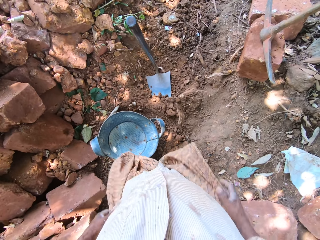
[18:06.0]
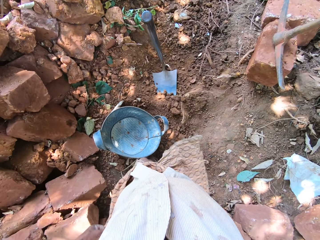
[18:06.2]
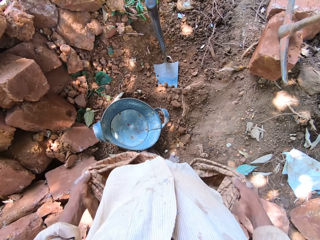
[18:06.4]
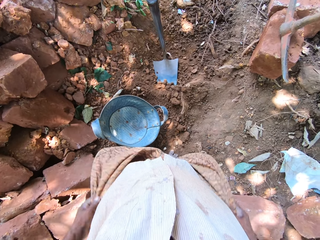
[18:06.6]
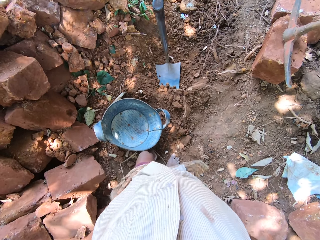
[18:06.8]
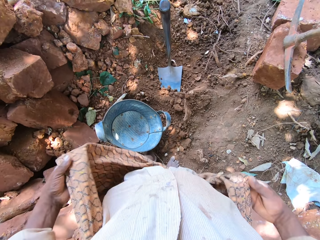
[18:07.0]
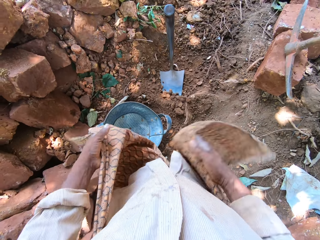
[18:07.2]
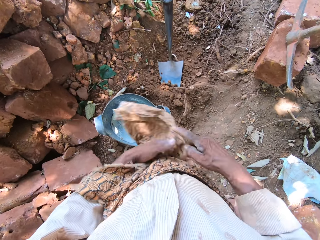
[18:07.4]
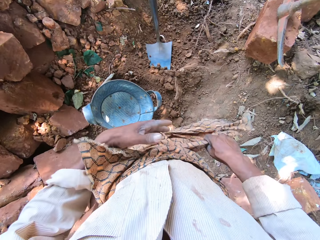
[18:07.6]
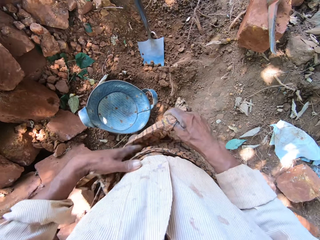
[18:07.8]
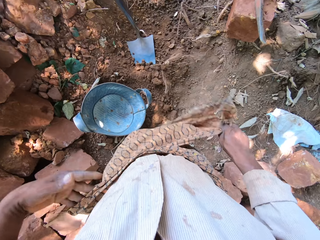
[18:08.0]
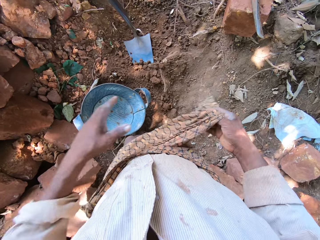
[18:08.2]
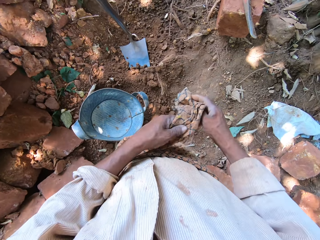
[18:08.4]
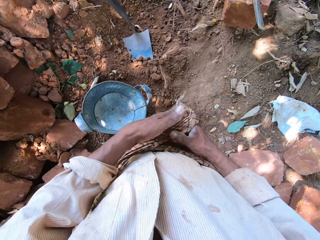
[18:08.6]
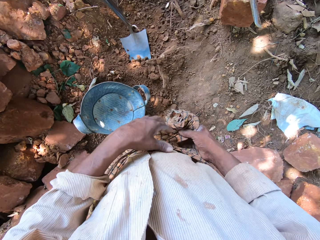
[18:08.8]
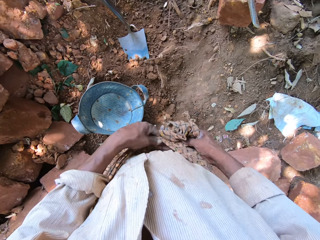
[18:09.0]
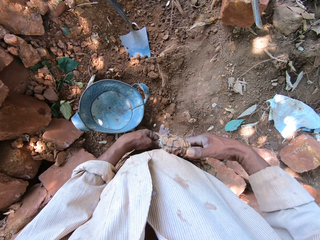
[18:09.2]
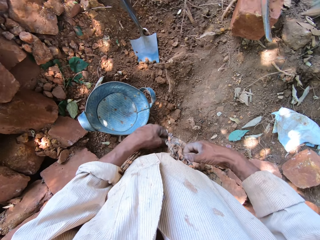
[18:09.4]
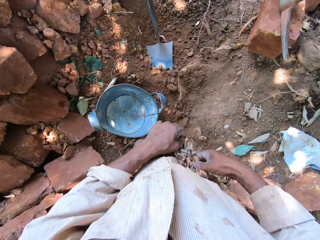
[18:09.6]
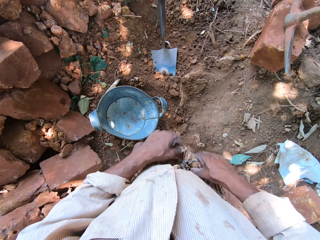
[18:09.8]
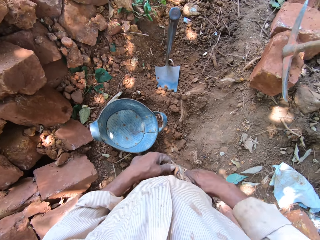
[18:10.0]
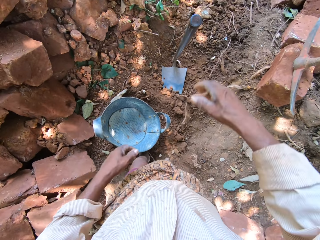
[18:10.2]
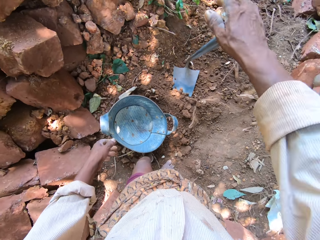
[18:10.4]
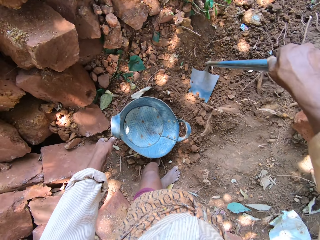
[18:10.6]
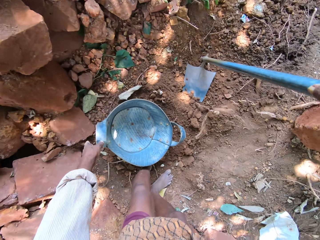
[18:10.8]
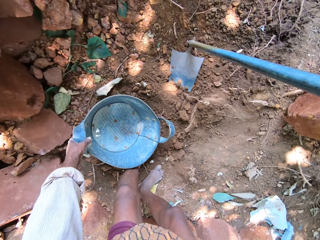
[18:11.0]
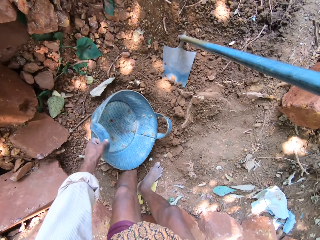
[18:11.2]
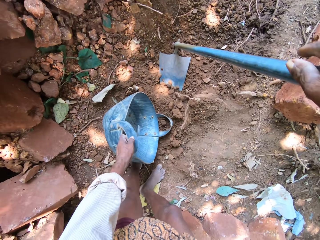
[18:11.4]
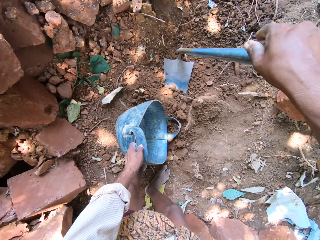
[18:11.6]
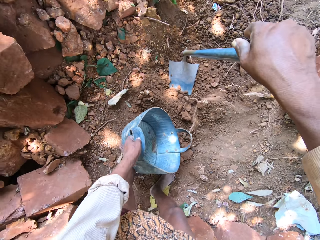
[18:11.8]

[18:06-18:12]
The camera wearer folds the cloth. He ties his cloth with both hands. He holds the hoe on the ground with his right hand. He arranges the bucket or basket on the ground with his left hand. He picks up the hoe. He picks up the basket.

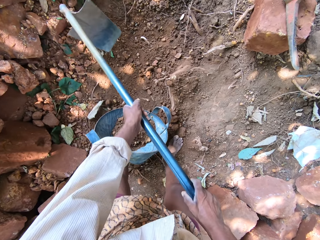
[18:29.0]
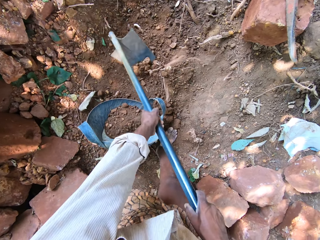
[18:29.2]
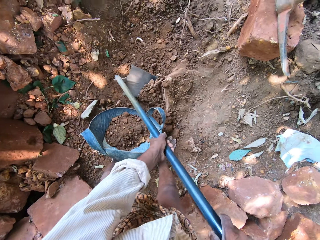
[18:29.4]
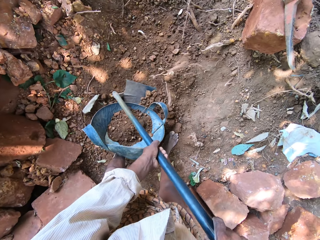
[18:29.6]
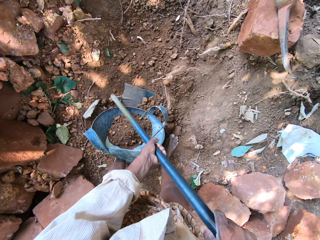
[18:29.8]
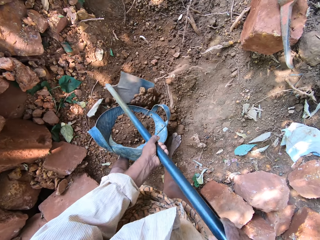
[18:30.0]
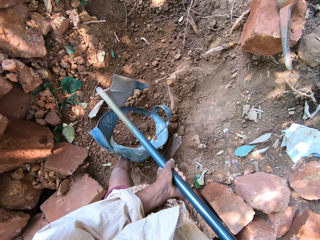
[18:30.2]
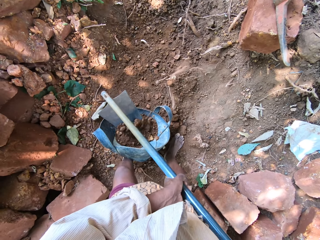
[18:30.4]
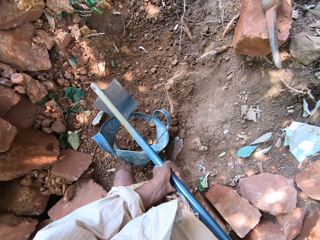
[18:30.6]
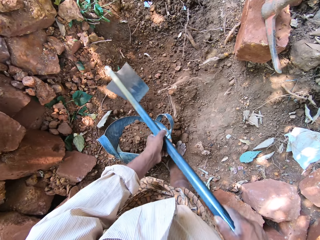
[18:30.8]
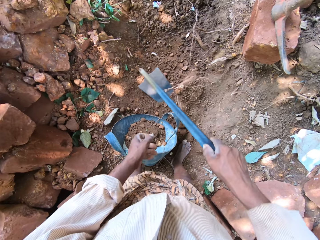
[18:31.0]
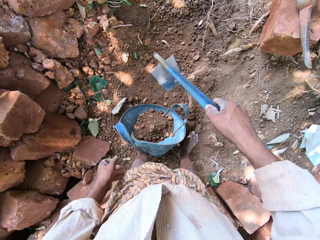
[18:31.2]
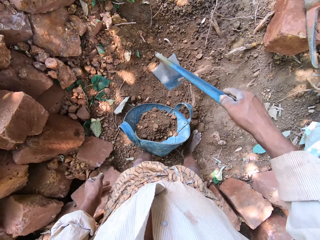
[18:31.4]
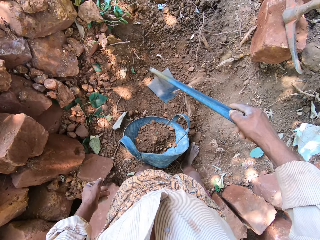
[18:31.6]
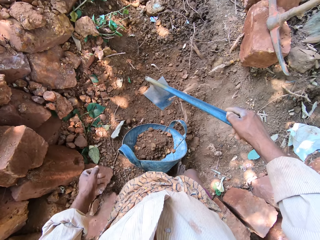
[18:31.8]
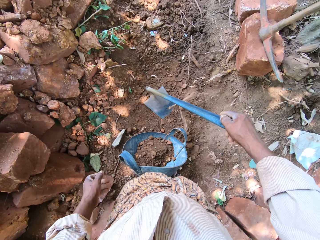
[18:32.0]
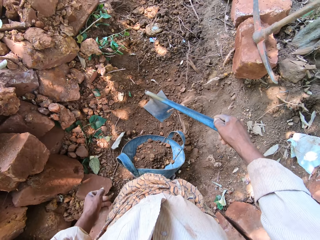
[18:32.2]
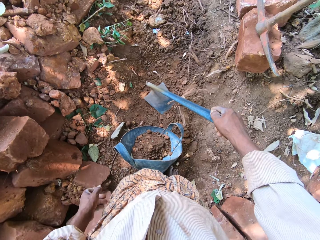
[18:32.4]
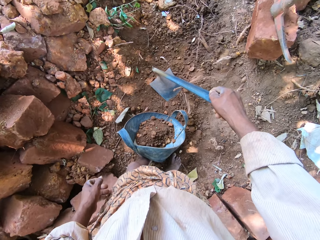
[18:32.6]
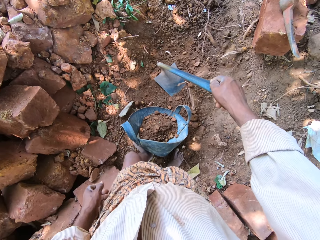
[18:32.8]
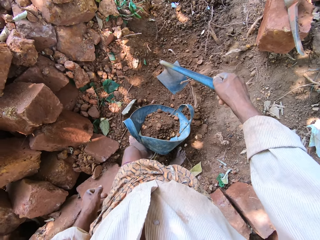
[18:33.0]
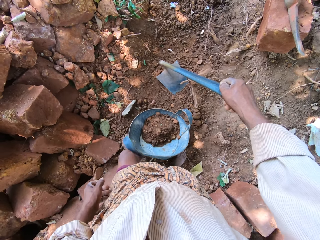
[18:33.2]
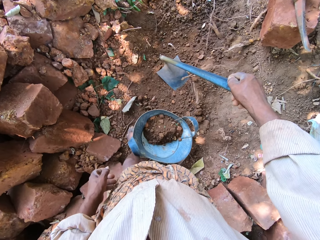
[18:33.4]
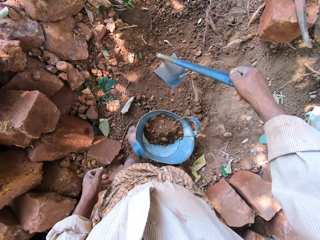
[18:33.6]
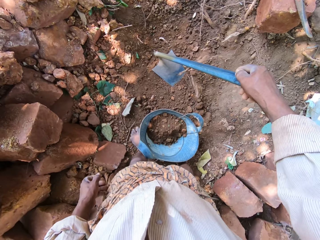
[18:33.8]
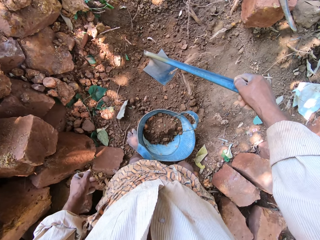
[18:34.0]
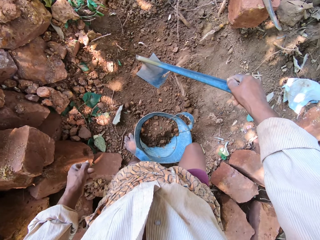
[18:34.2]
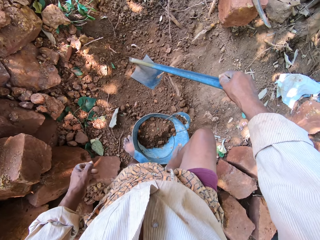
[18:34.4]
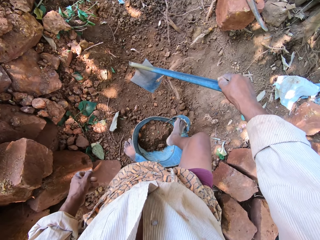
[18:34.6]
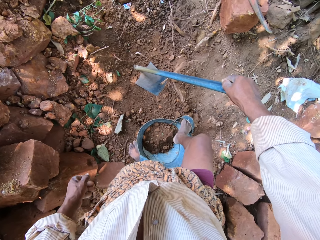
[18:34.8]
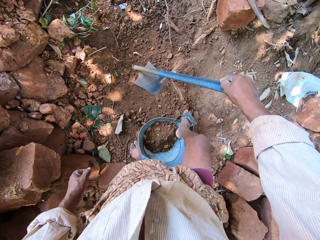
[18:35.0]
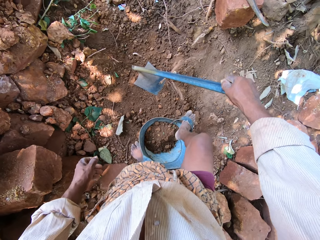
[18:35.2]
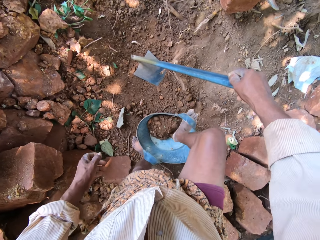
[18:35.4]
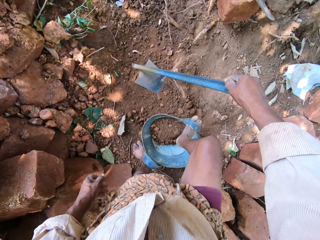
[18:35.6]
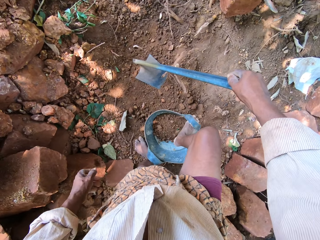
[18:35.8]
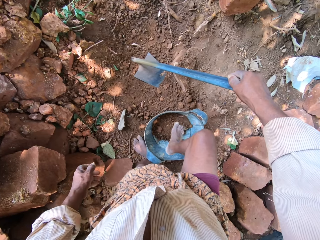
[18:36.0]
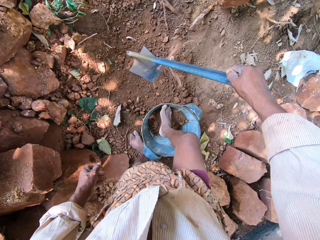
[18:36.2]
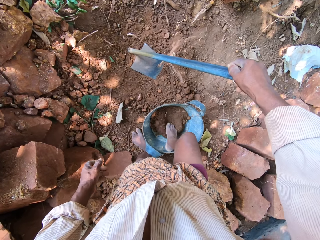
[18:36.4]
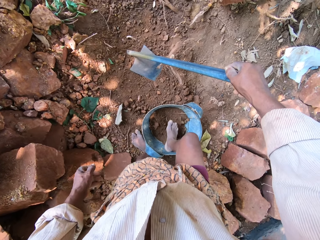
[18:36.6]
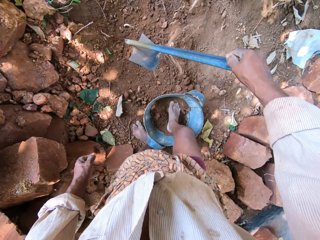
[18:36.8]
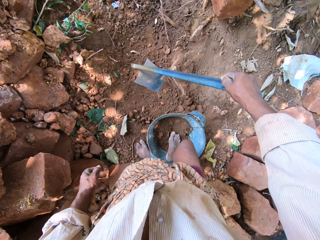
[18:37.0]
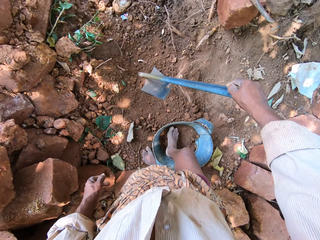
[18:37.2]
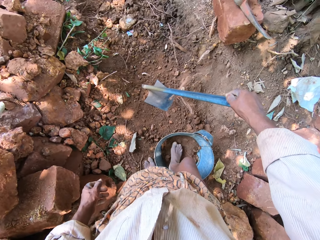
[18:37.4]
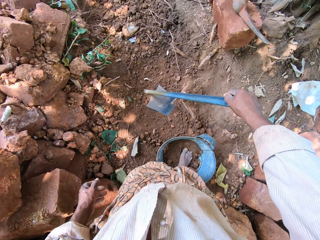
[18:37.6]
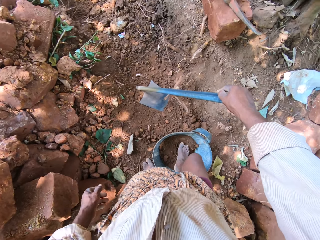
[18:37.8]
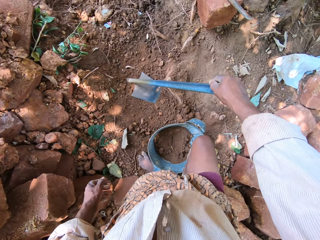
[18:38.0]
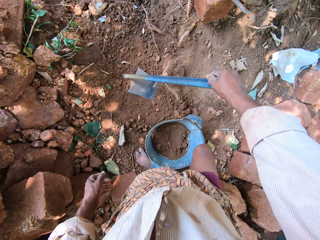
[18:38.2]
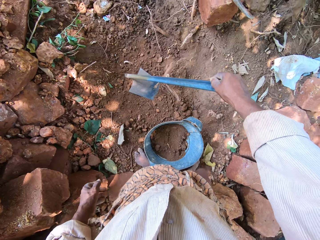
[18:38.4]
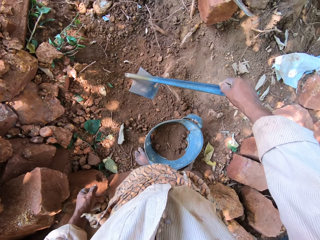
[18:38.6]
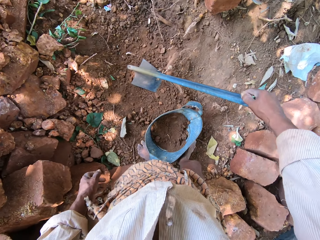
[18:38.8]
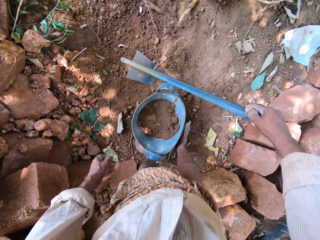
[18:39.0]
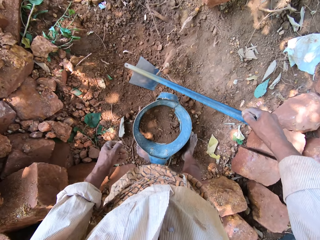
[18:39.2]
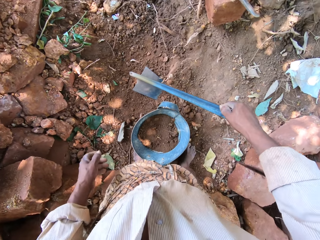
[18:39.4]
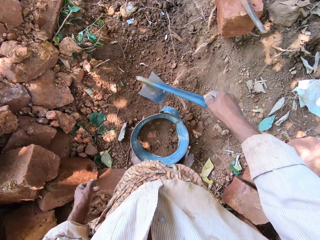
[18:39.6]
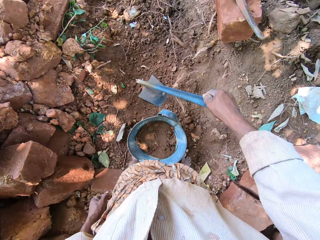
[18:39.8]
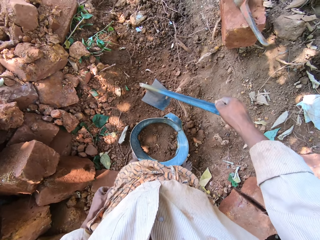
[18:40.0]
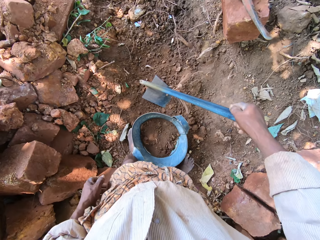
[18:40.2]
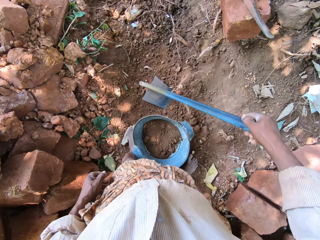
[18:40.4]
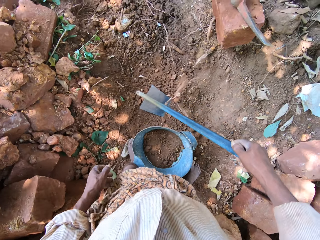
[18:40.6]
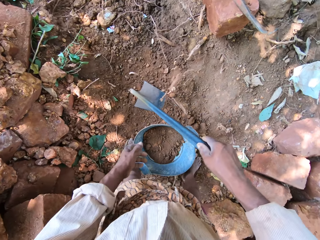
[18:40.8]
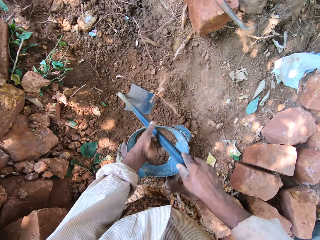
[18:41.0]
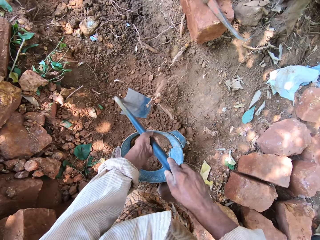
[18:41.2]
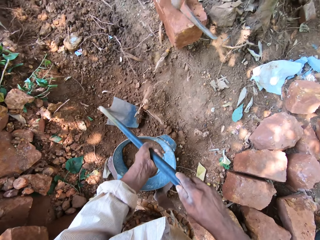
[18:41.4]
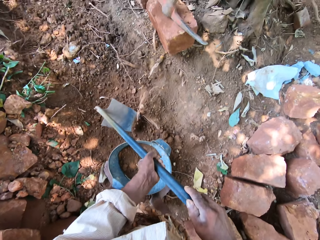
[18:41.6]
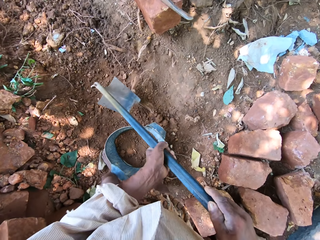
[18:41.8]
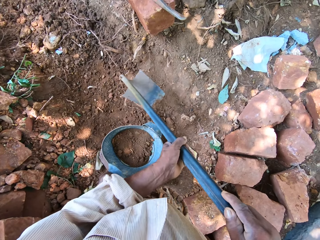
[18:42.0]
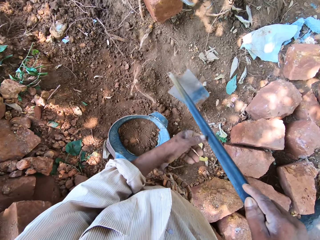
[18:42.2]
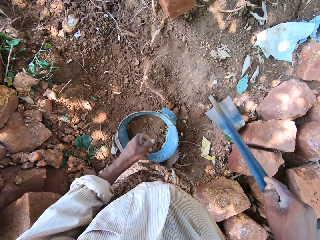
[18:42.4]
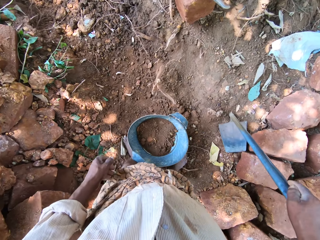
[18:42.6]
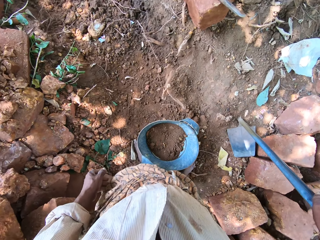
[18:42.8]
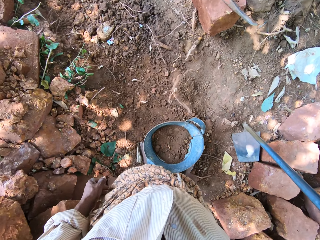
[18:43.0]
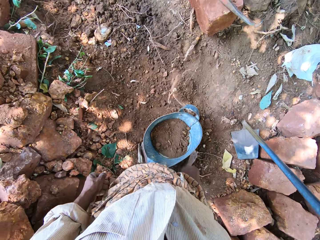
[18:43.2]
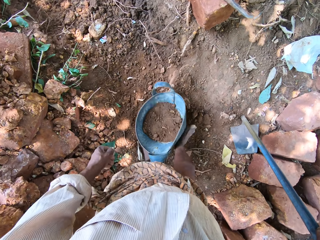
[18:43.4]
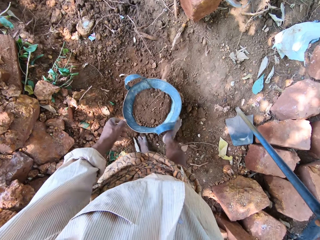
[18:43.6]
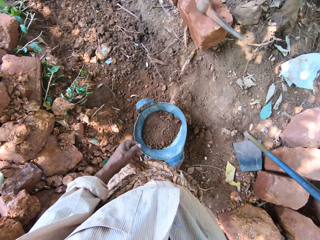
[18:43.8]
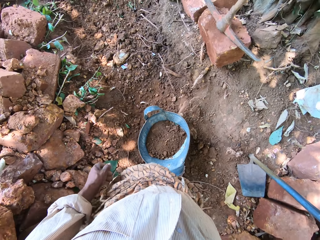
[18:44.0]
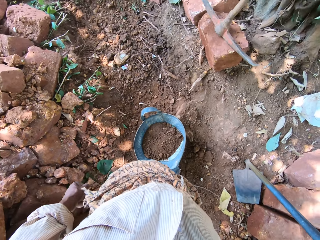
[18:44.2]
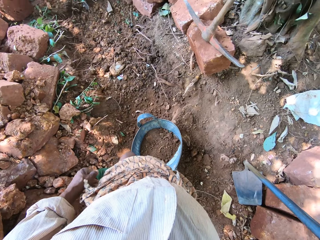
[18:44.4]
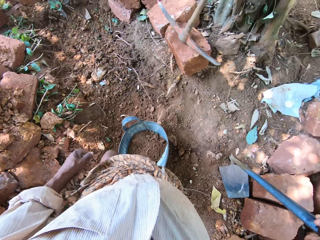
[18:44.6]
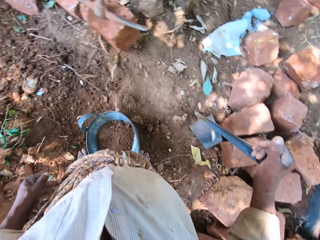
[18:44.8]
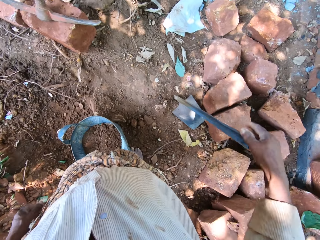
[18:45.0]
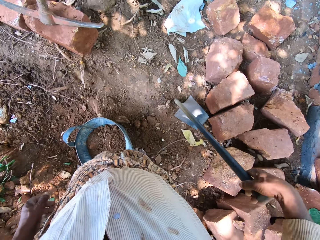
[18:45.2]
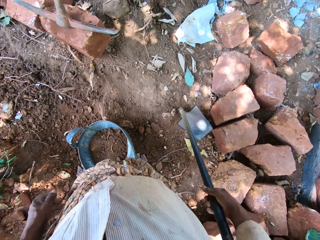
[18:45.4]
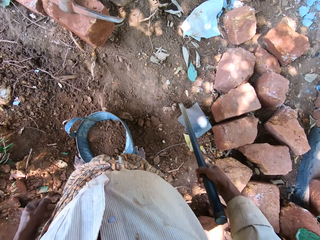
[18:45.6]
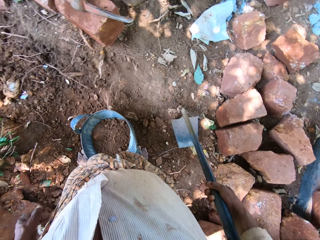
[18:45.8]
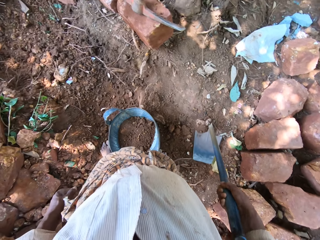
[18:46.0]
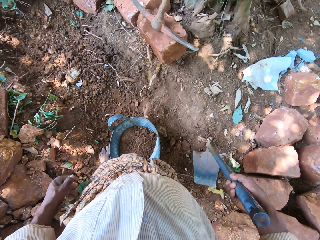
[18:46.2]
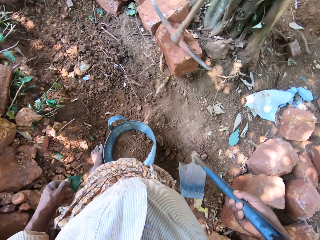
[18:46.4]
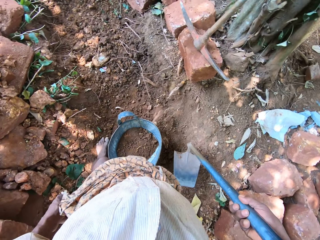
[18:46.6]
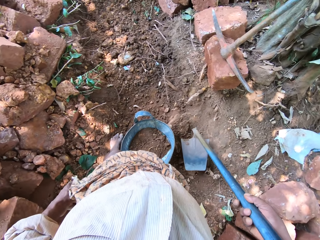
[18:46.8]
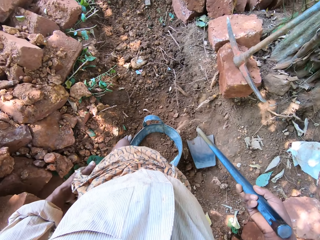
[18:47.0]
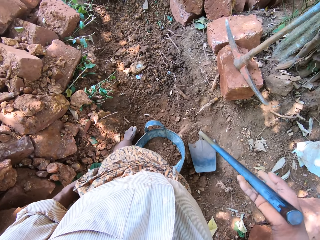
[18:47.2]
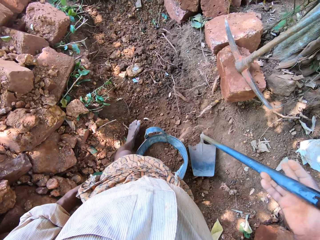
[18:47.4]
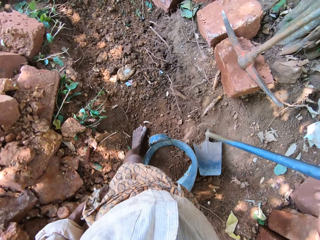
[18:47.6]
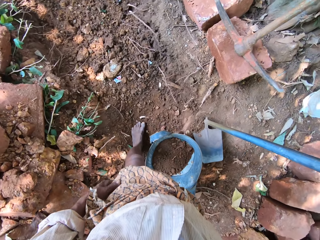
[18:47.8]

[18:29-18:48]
The camera wearer scoops sand or soil with the hoe in both hands. He pours the sand into the headpan with the hoe in both hands. He drops the hoe to the ground with his right hand. He looks around. He removes his left foot from under the headpan. He adjusts the headpan with his right foot in its handle. He spreads the soil with the leg. He shifts the headpan with his right foot. He shifts the headpan with his left foot. He picks up the hoe in both hands. He drops the hoe to the ground with his right hand. He shifts the headpan with his right foot. He looks around.
